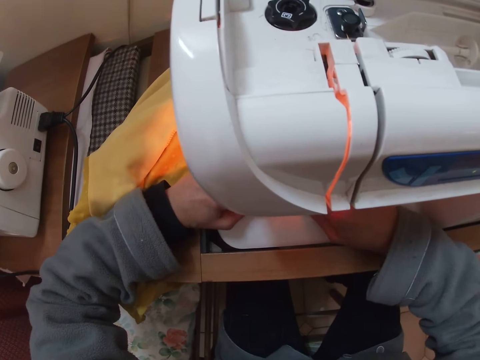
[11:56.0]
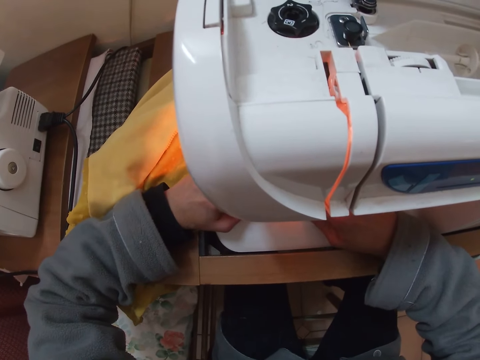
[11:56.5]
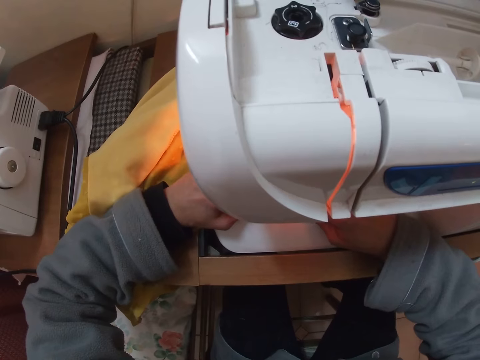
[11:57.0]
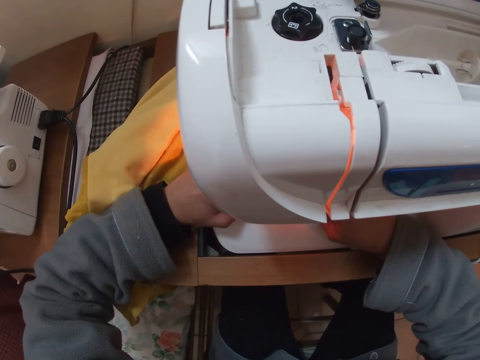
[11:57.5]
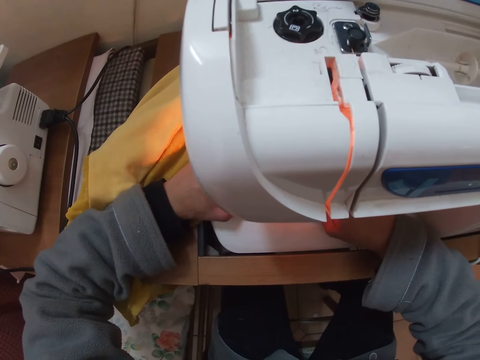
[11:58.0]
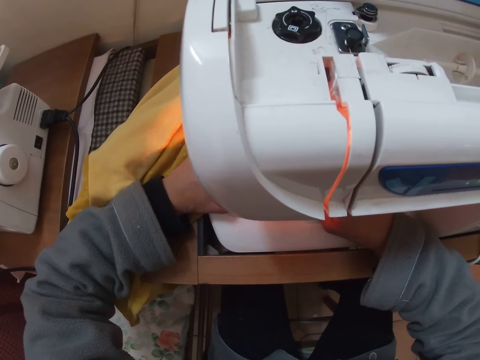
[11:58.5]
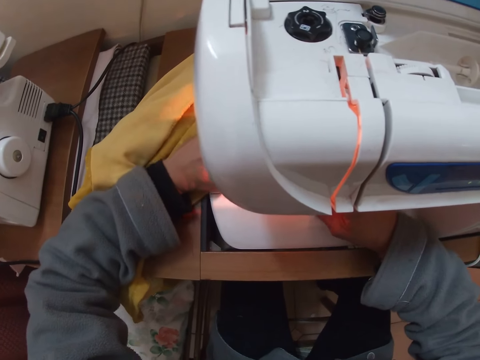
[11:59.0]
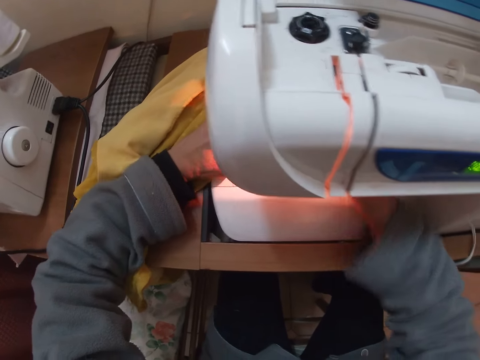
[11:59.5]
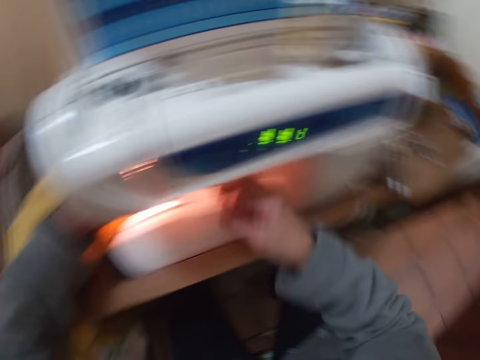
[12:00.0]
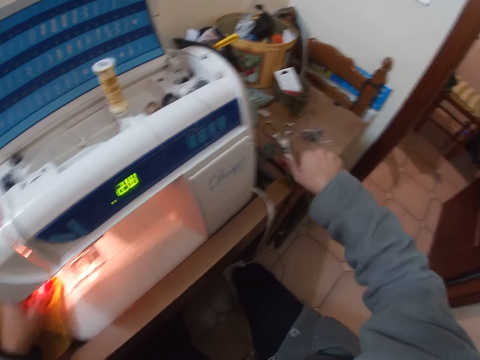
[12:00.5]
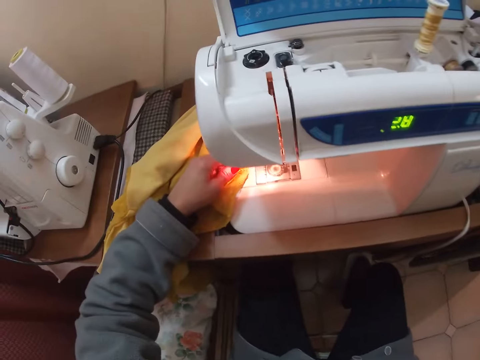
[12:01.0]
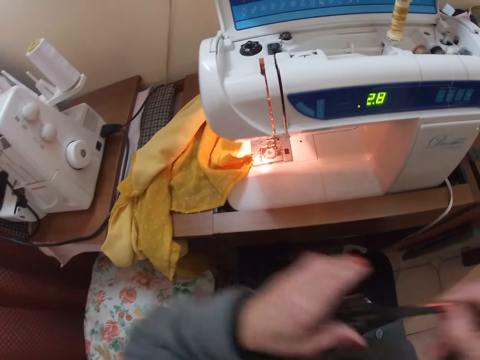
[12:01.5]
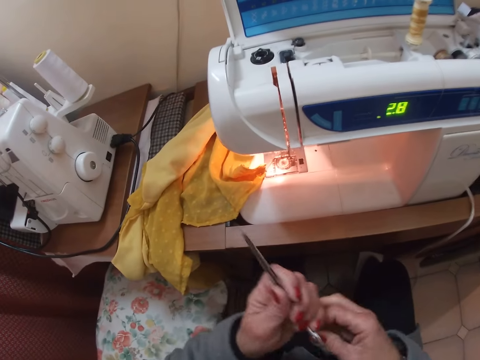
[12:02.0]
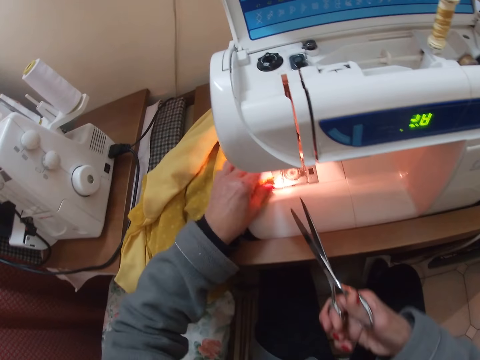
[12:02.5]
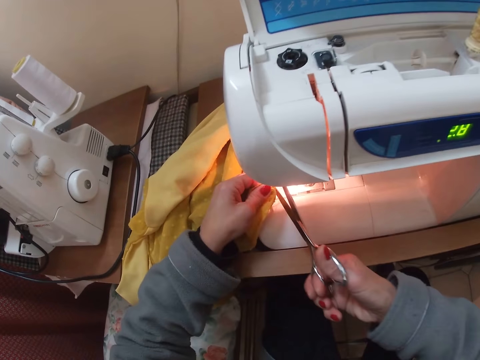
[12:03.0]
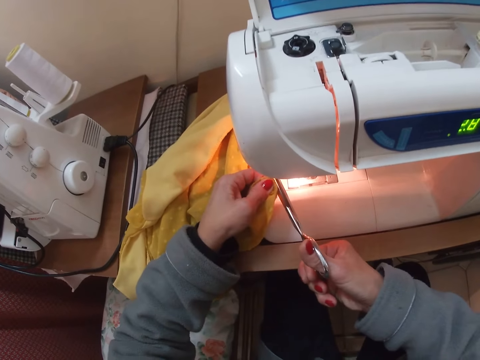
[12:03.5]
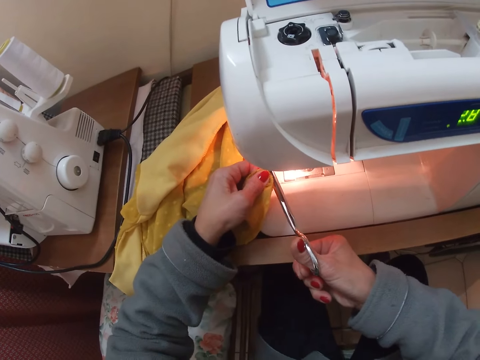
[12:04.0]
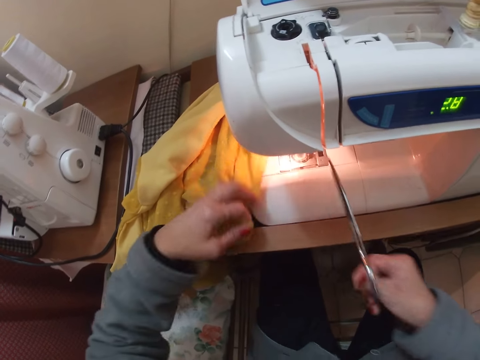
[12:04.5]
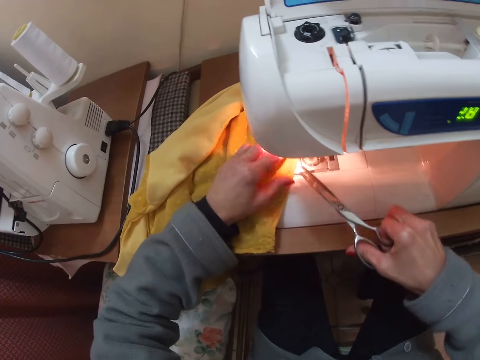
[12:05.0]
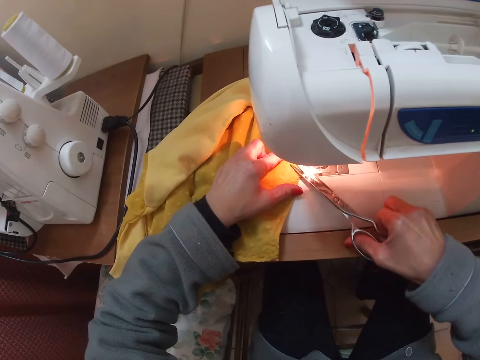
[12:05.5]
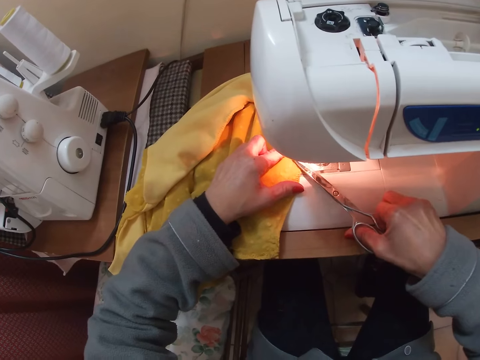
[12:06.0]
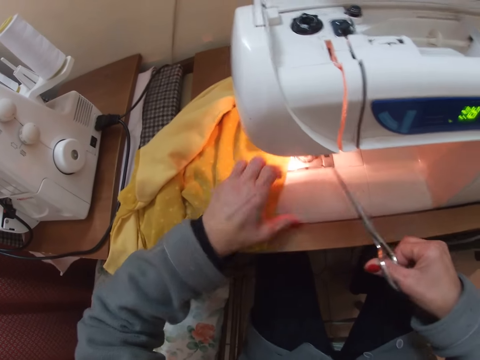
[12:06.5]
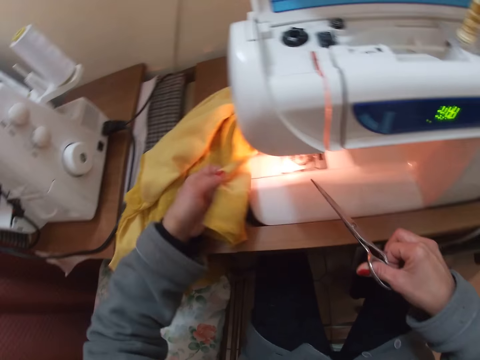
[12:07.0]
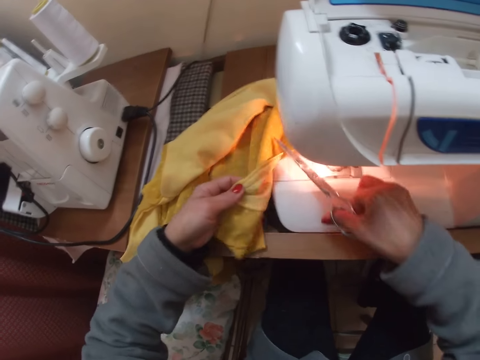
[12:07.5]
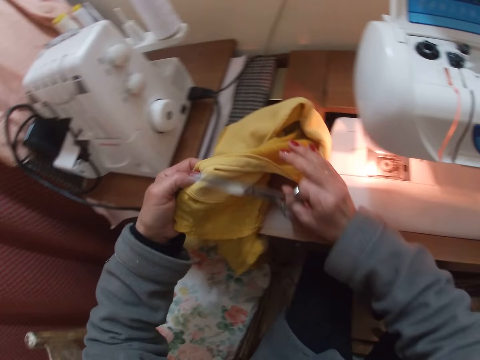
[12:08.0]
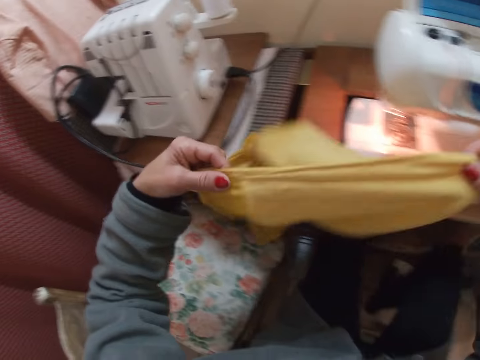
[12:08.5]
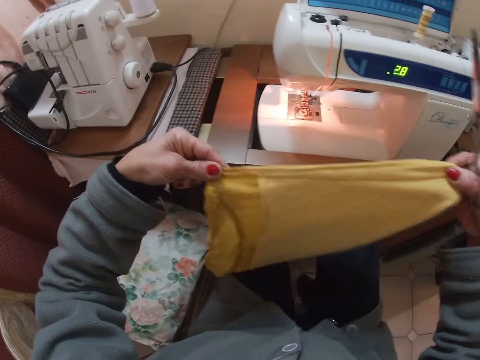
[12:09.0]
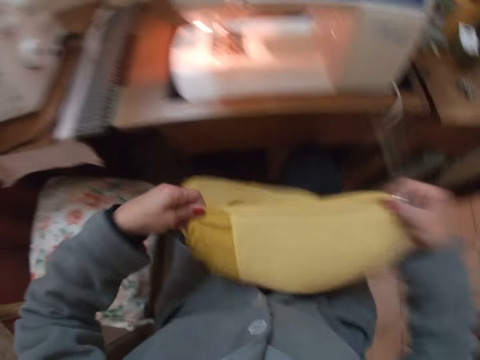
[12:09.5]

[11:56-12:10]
The camera wearer picks up the scissors from the table beside the machine. They cut the threads from the cloth with the scissors. They raise the blouse with both hands.

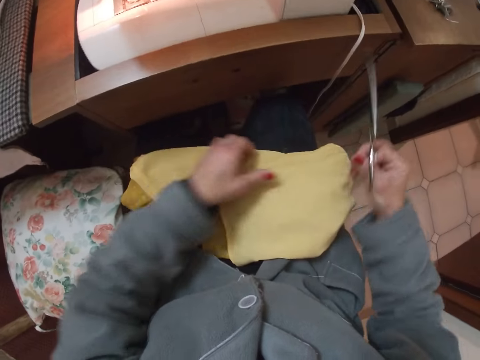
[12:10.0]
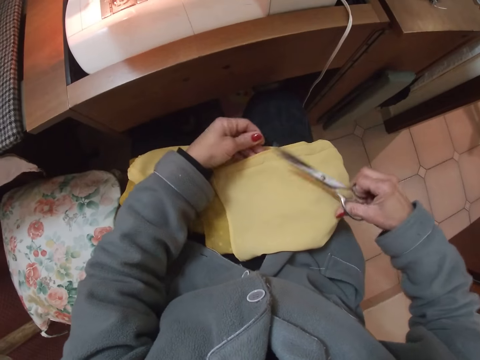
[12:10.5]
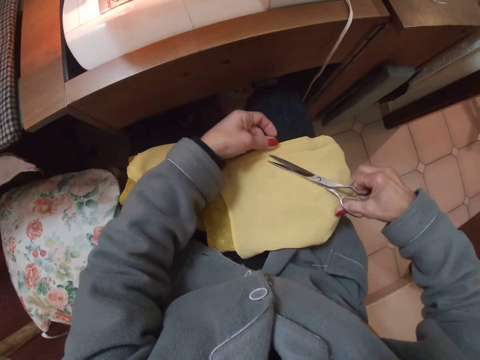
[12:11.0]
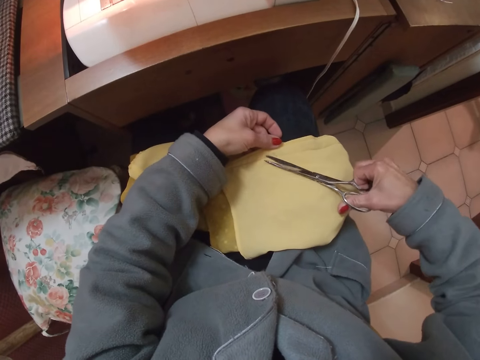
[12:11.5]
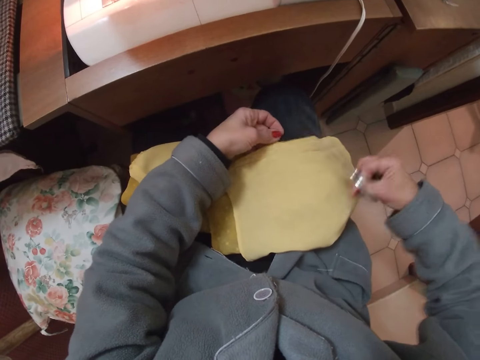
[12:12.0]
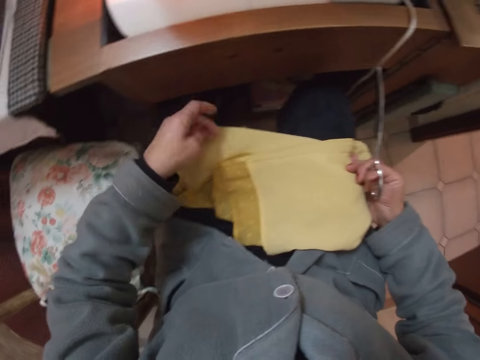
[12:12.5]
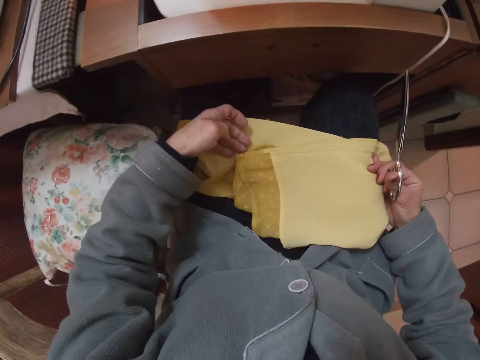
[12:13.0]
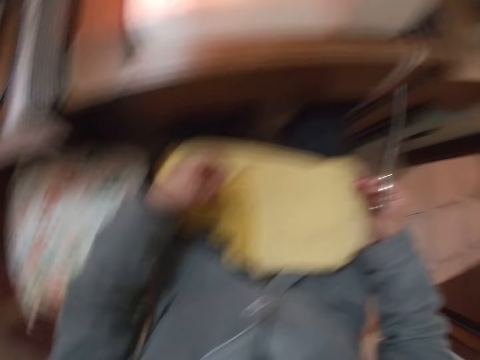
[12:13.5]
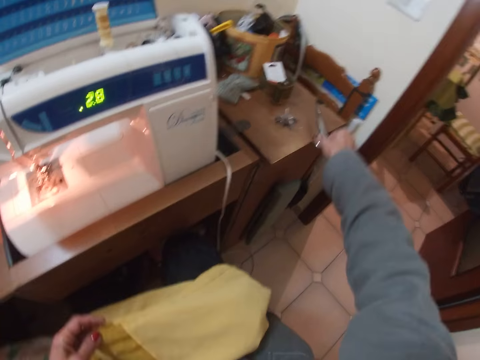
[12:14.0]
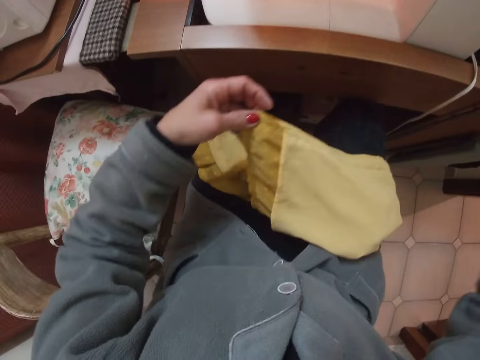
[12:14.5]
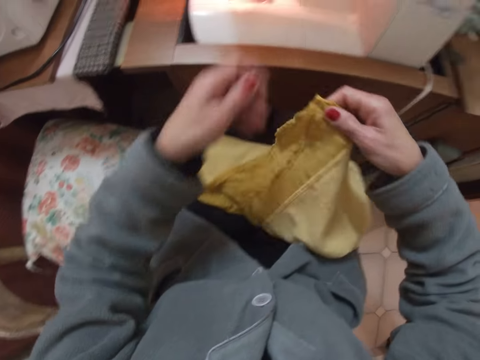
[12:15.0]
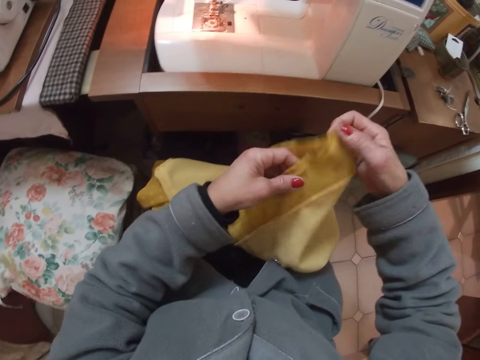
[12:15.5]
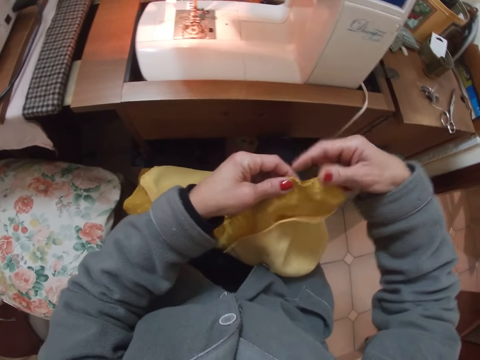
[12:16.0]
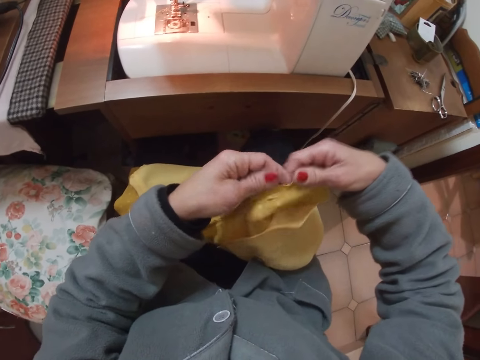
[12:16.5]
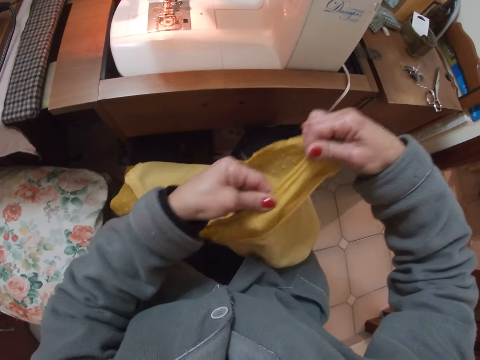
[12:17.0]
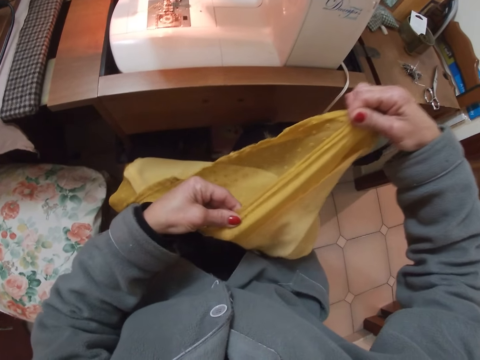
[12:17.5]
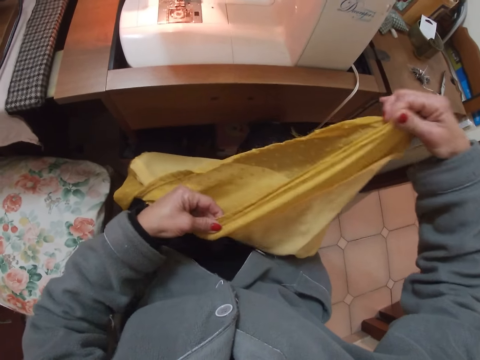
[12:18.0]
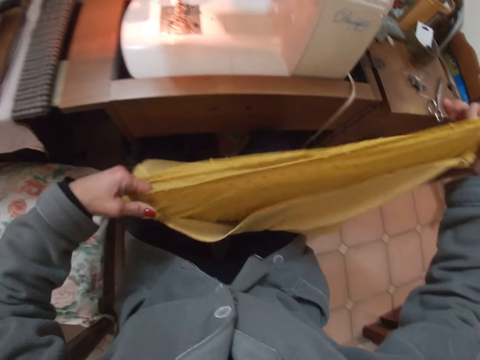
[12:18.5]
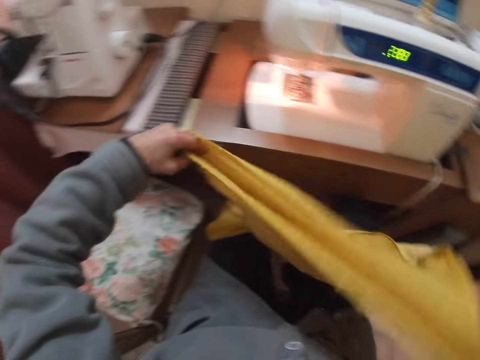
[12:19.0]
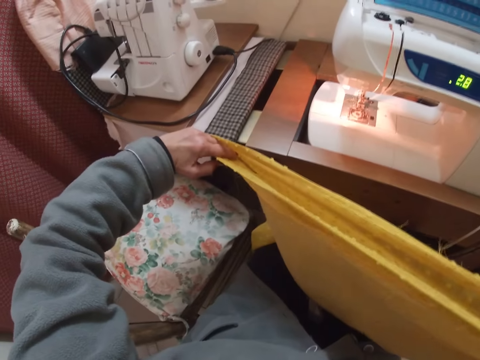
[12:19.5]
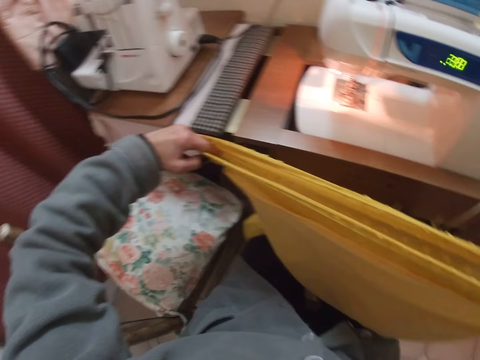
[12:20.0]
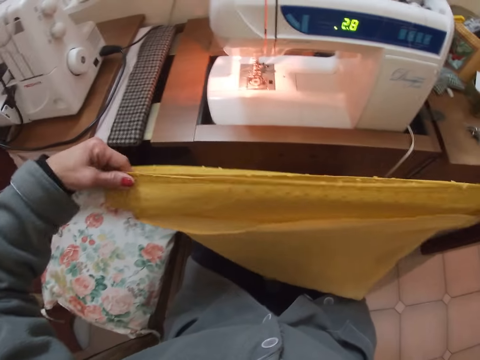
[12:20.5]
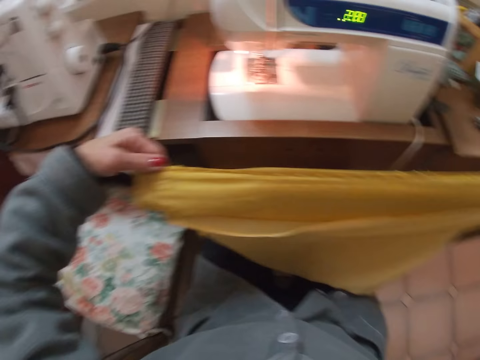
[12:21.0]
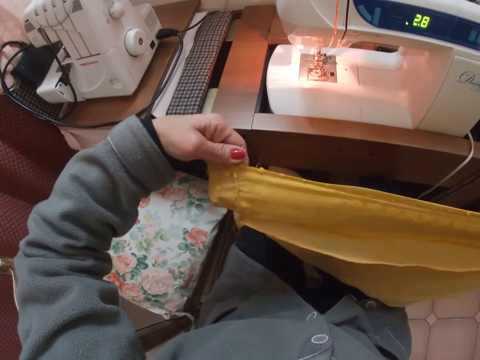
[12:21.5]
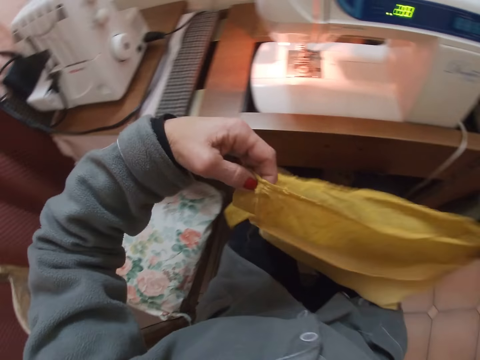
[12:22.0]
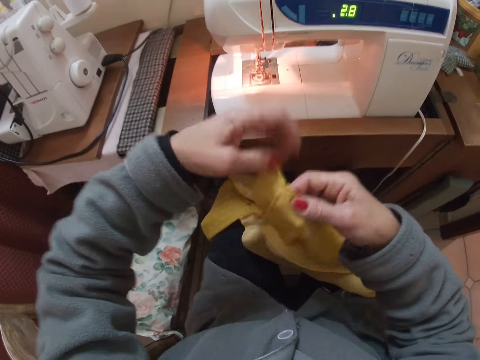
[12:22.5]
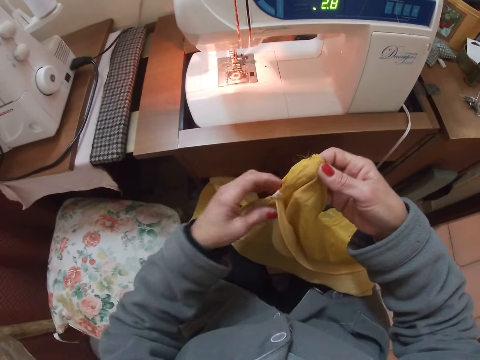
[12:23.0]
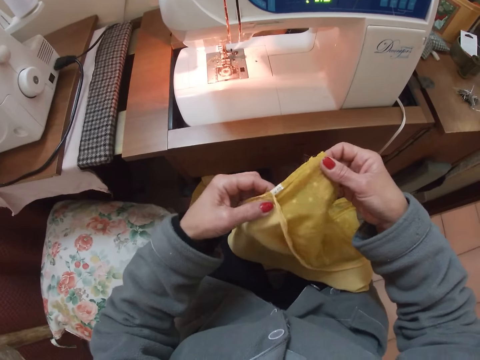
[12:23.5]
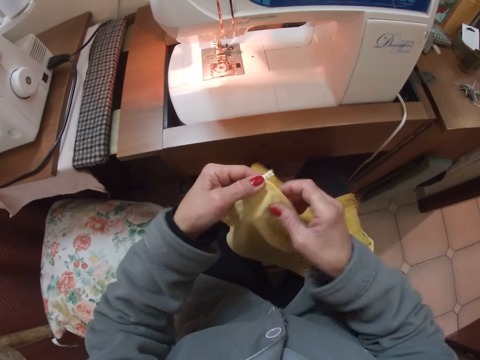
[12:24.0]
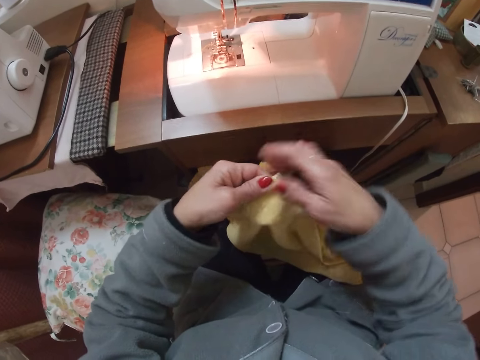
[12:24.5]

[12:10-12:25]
The camera wearer places the blouse or cloth on her lap. She cuts some threads from the blouse with the scissors. She places the scissors on the table. She holds the cloth. She straightens the cloth. She examines the cloth with her left hand. She lifts the cloth. She looks at the cloth.
